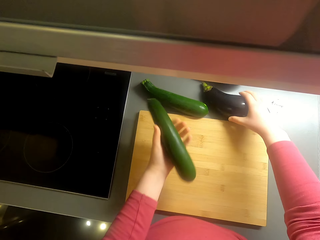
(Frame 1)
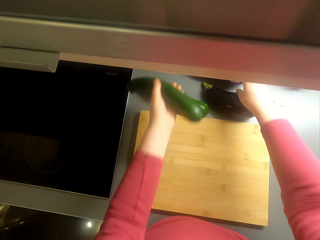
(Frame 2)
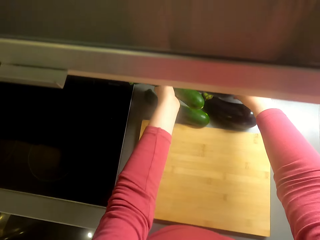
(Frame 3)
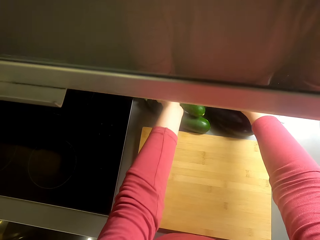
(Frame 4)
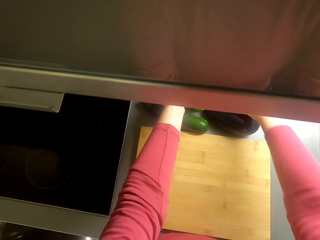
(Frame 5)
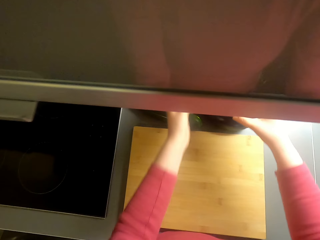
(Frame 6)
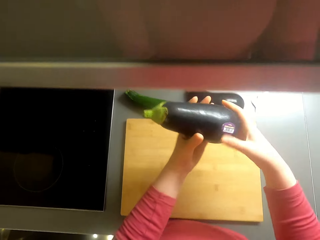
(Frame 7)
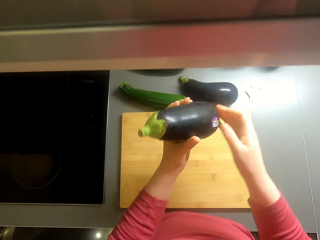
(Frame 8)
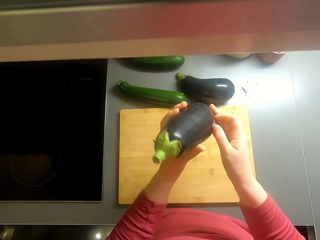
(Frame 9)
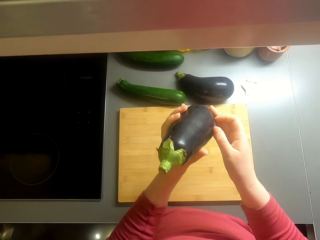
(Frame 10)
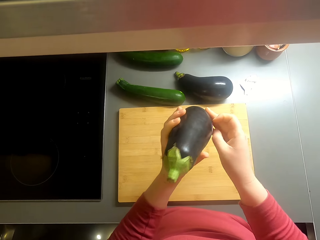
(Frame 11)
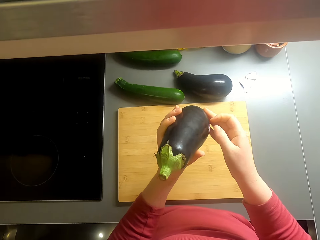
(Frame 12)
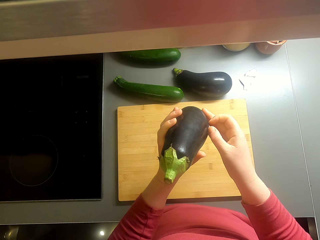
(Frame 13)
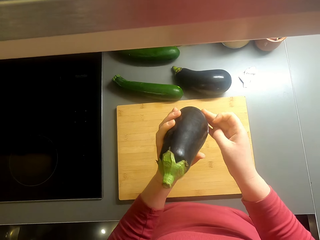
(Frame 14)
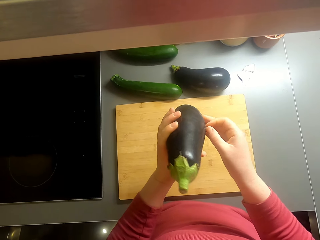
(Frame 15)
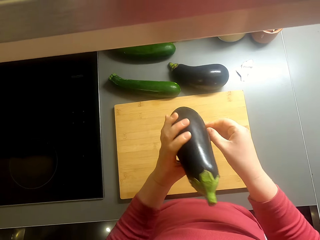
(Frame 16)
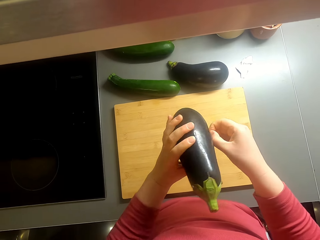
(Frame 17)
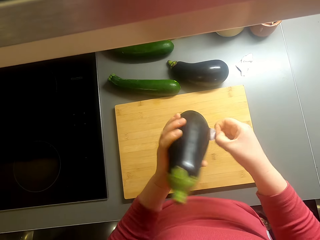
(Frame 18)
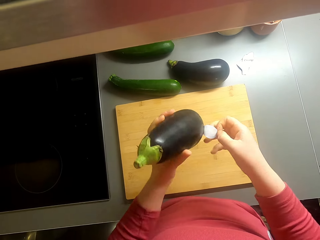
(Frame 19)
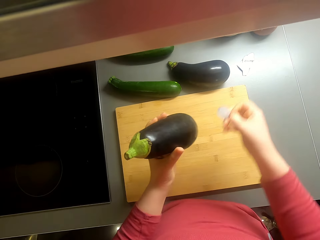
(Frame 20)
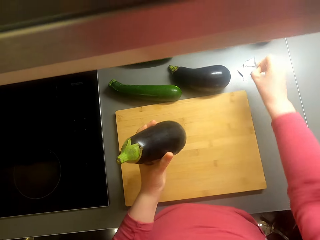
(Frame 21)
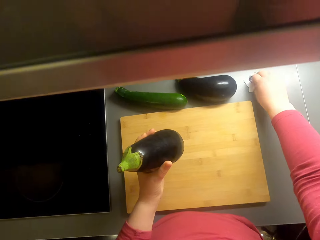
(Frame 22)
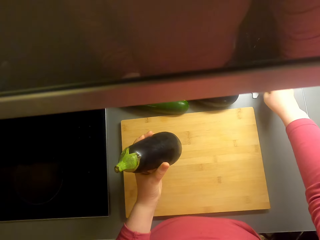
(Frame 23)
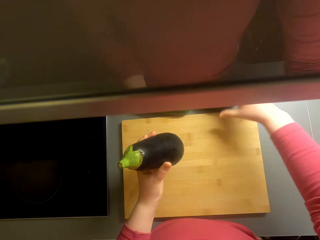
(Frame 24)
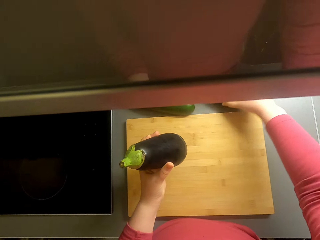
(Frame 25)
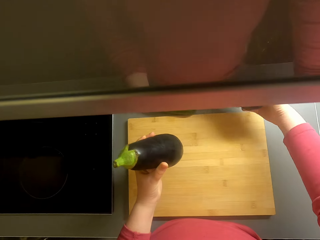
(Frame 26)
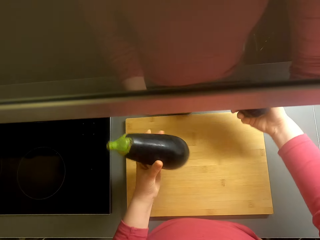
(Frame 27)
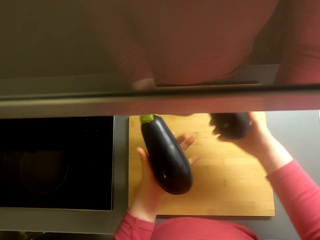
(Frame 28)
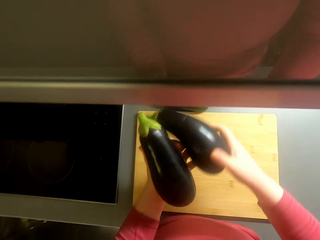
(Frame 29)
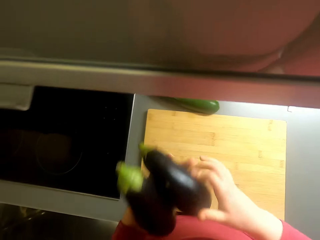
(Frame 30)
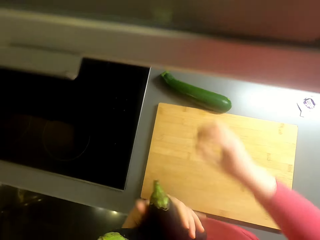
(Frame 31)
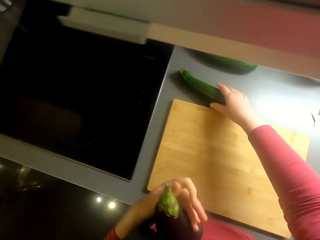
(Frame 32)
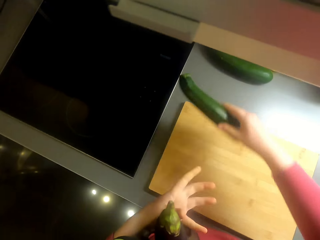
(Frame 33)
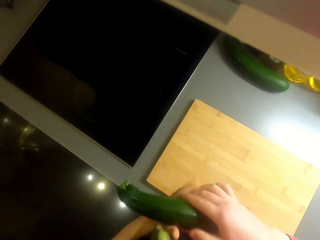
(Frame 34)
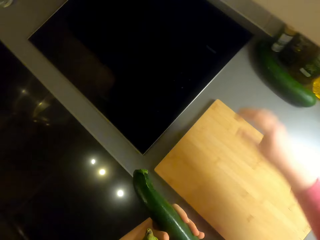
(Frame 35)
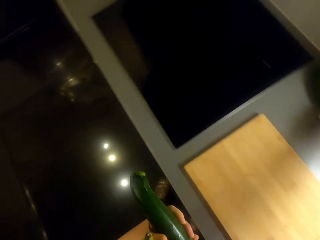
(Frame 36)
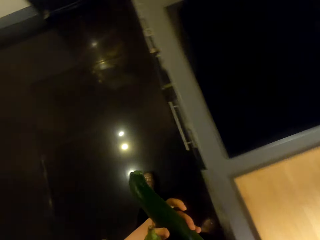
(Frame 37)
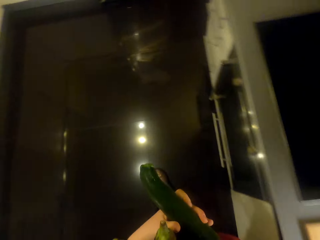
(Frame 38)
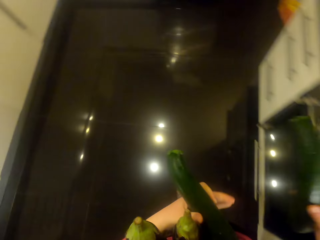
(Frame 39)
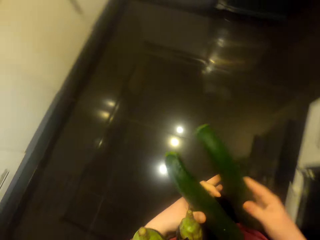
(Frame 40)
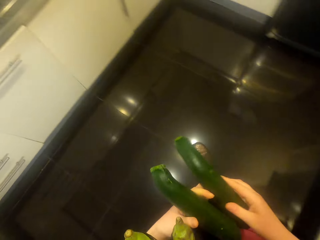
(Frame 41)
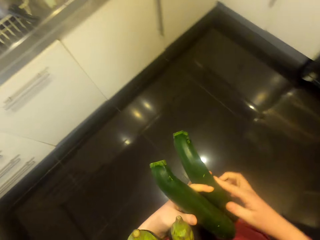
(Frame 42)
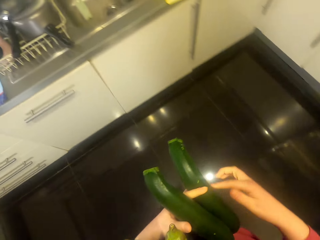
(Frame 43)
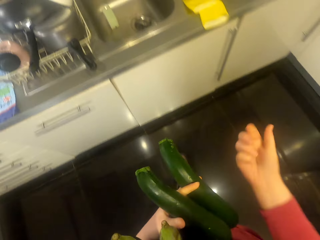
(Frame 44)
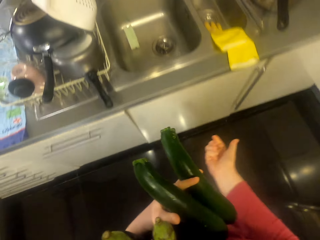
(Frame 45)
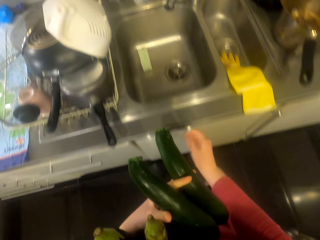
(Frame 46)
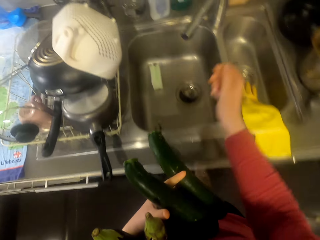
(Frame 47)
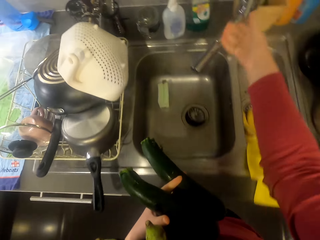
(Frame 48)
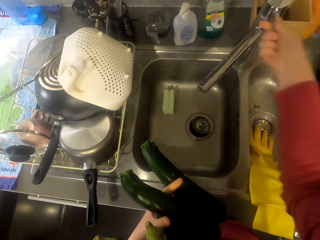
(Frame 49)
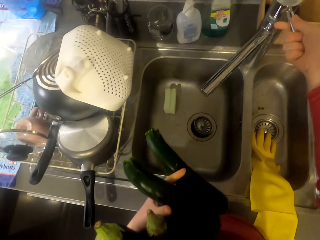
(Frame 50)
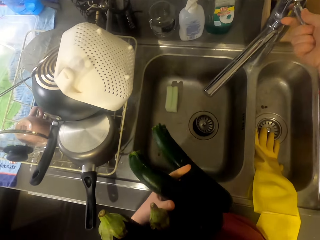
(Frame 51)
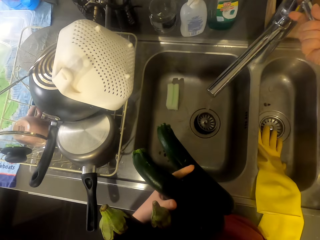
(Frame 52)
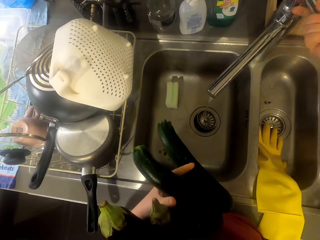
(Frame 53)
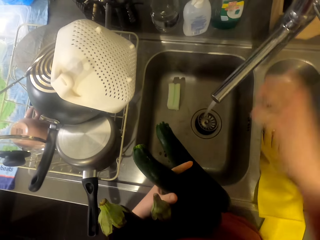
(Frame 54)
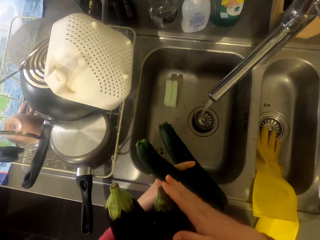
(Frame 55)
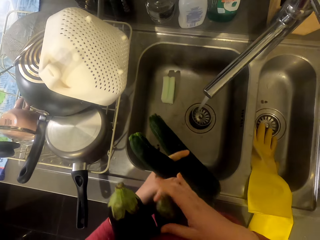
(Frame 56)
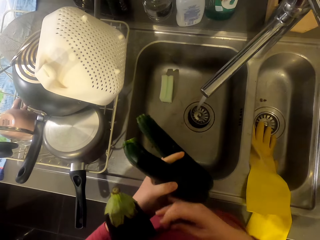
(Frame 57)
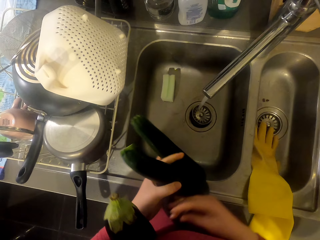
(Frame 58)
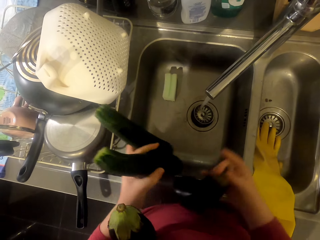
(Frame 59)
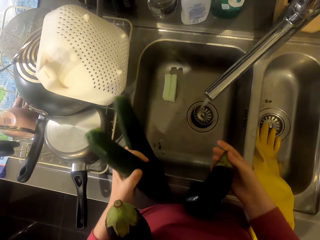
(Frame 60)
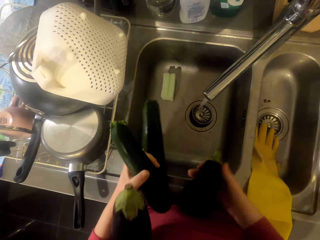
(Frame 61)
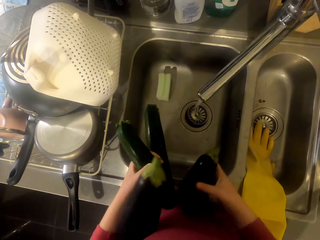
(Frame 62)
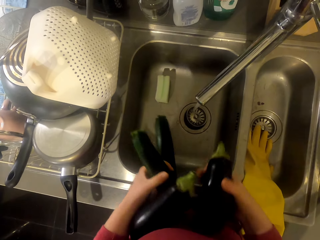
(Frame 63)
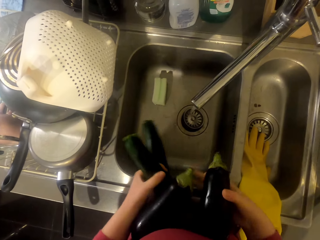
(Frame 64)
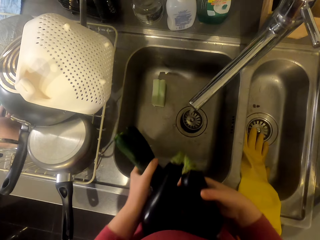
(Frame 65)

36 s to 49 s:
The camera wearer puts the cucumber on the kitchen area. They pick the eggplant. They remove the sticker. They put the sticker on the kitchen area. They pick the eggplant. They pick the cucumber. They pick the cucumber again. They walk around the room. They wash the veggies. They open the water tap.

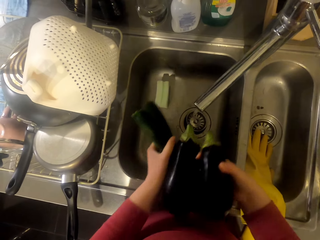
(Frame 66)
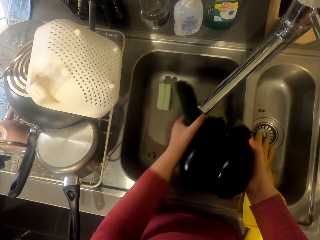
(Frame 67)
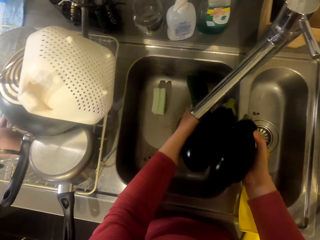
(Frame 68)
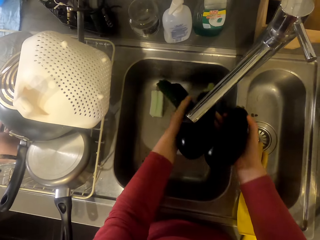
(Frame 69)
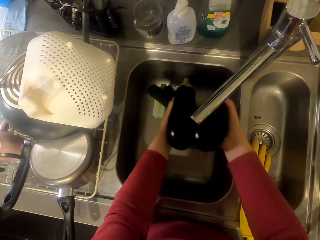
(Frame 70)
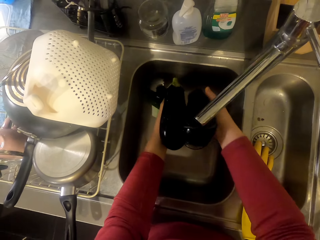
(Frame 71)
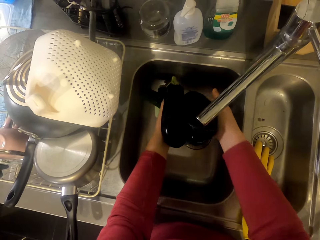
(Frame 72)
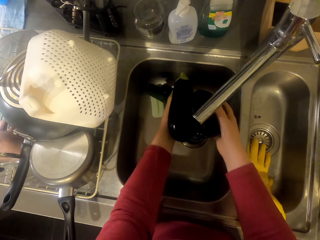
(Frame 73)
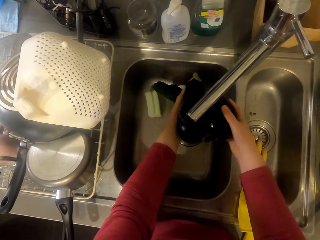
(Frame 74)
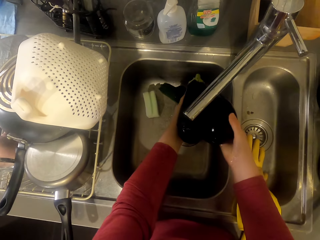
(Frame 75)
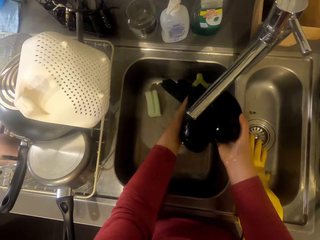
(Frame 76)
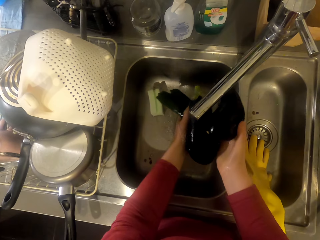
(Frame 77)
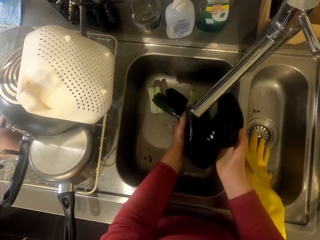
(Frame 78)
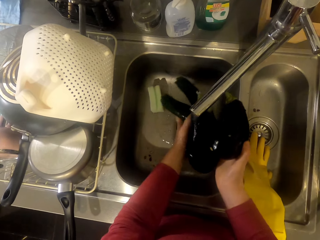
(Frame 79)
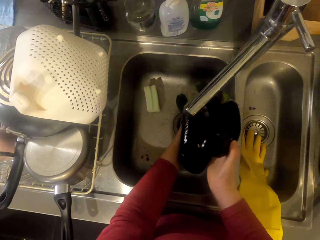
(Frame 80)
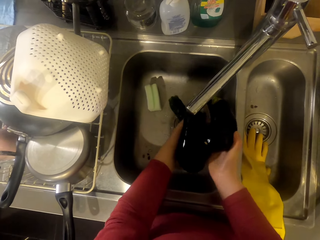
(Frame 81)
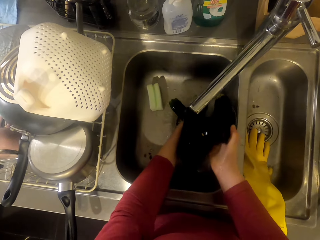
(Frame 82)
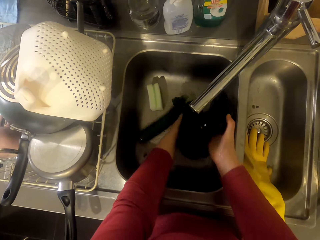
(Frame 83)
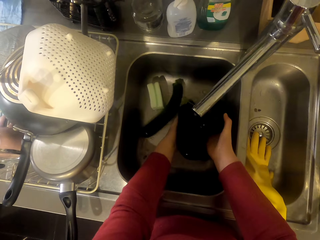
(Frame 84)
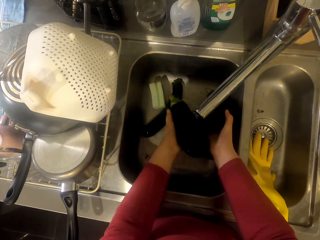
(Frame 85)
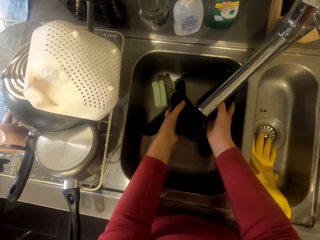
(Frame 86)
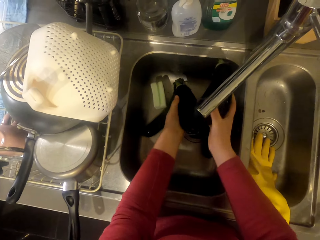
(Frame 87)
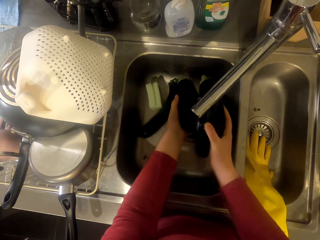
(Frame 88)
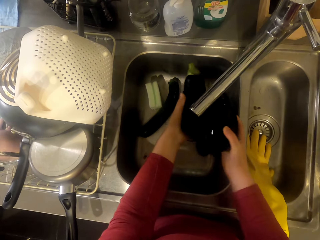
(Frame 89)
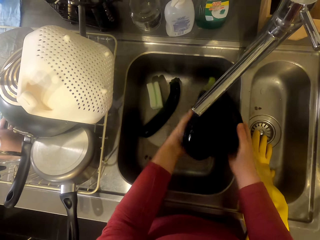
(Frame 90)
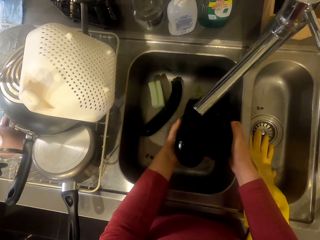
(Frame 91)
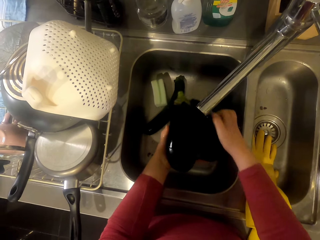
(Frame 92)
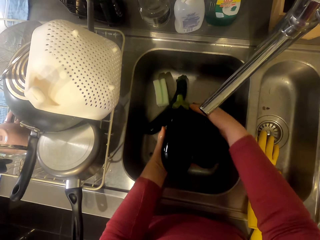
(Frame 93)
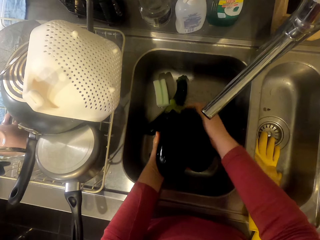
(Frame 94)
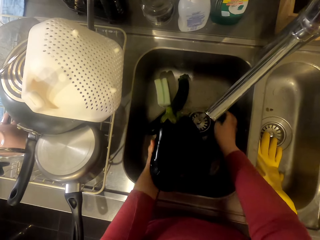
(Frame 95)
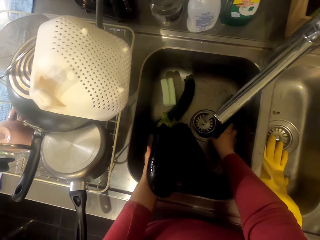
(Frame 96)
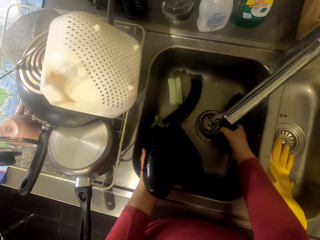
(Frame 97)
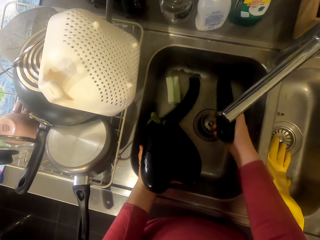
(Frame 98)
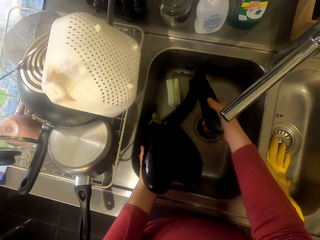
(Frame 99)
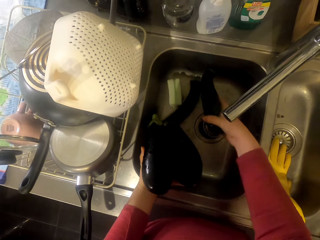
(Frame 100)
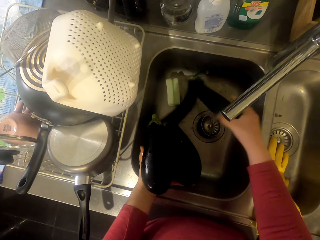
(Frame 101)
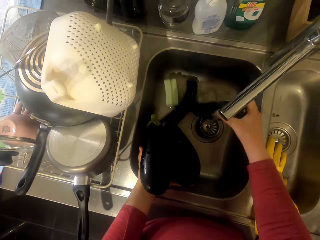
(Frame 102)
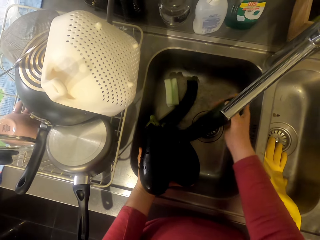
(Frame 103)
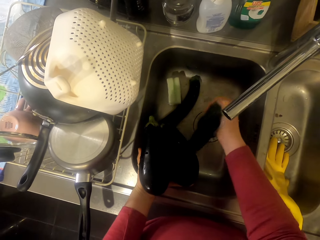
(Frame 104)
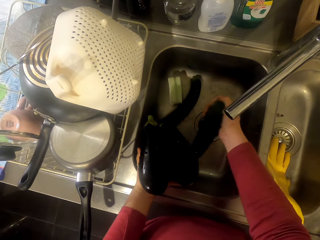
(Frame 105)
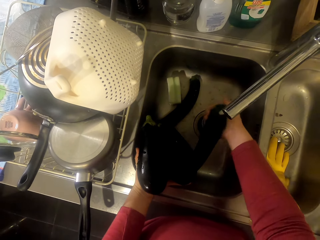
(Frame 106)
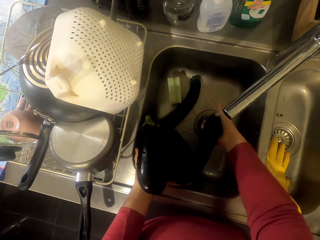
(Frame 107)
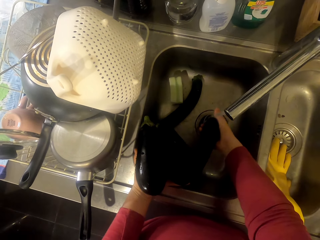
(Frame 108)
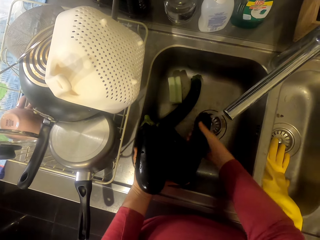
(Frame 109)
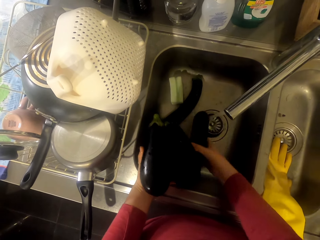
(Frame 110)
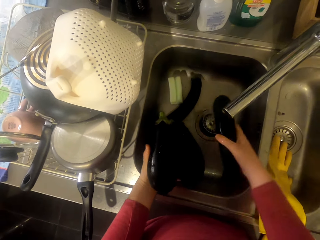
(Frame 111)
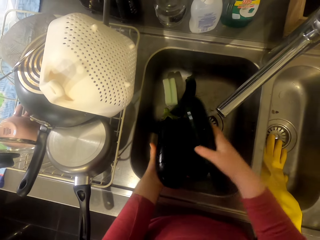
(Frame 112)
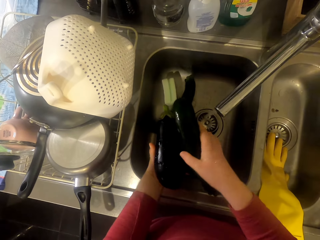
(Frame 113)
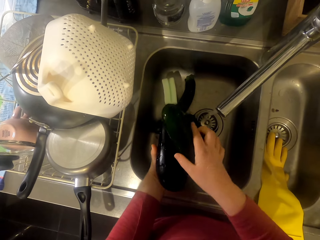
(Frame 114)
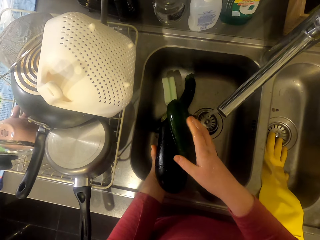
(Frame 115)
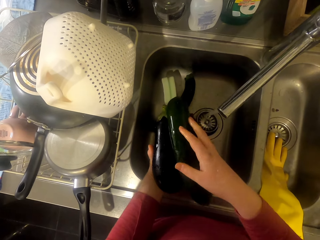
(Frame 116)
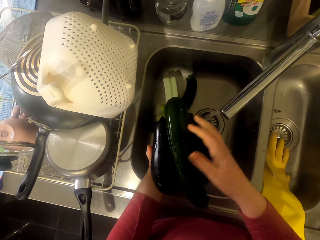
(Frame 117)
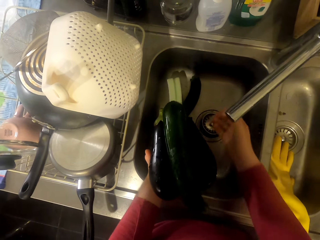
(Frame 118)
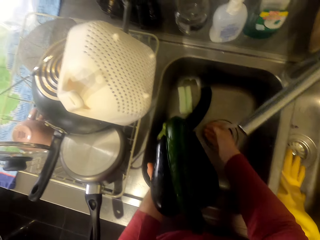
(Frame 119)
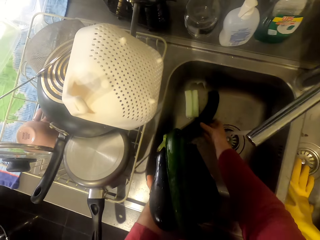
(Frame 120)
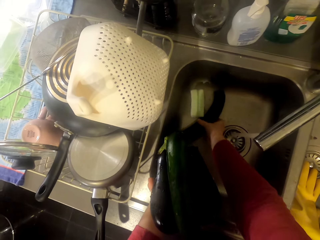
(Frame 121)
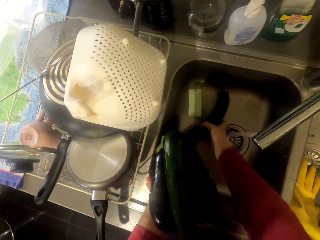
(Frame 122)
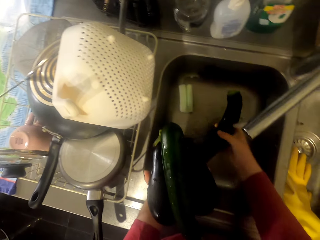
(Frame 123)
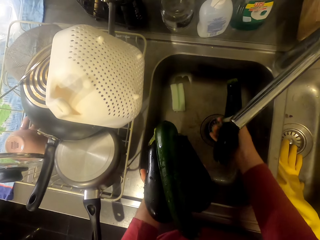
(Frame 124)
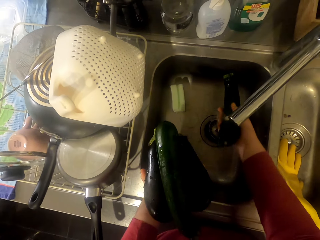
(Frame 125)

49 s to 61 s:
The camera wearer washes the vegetables.
